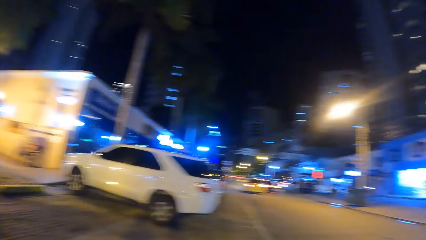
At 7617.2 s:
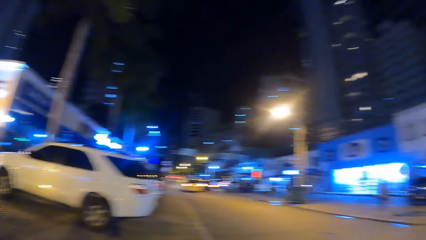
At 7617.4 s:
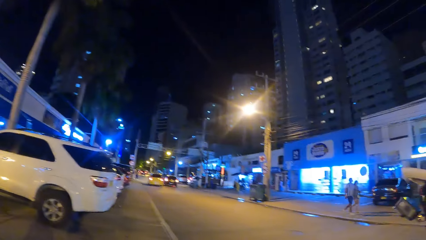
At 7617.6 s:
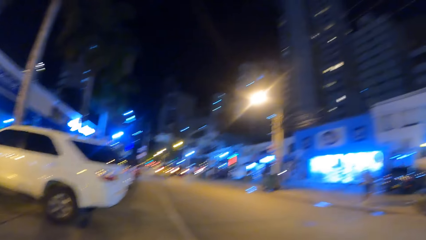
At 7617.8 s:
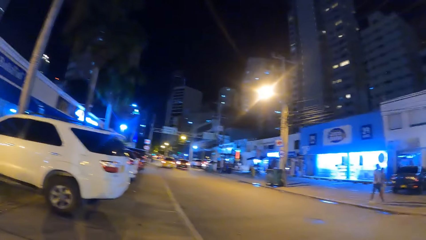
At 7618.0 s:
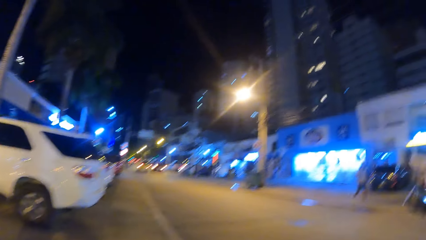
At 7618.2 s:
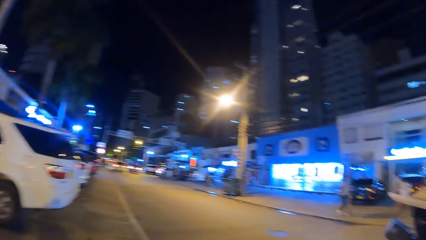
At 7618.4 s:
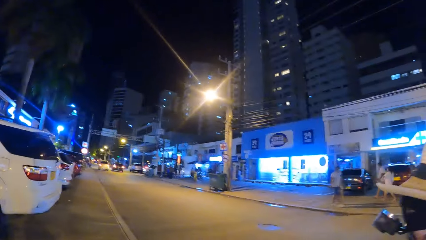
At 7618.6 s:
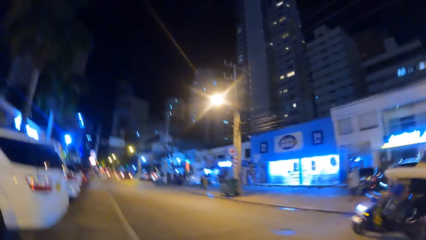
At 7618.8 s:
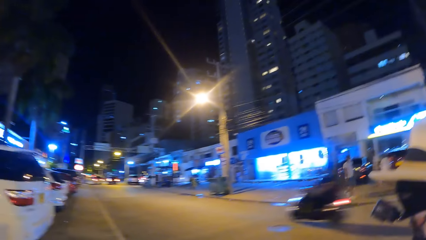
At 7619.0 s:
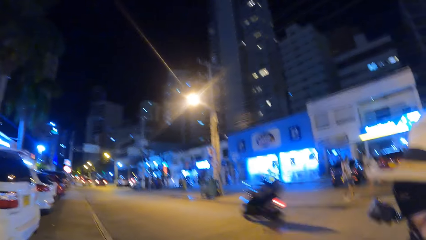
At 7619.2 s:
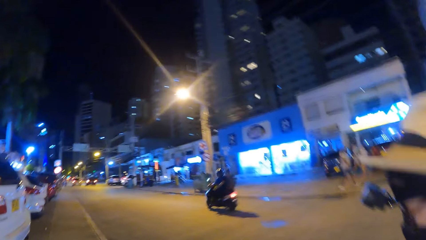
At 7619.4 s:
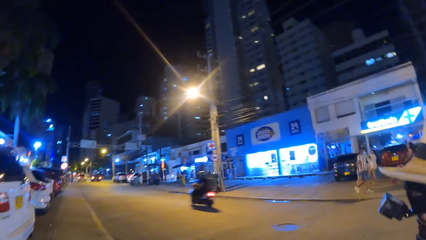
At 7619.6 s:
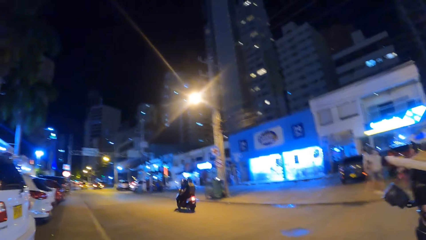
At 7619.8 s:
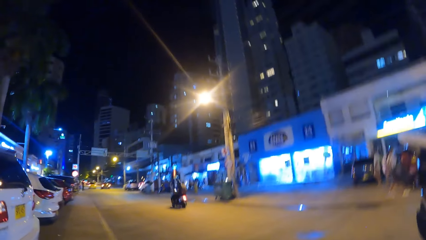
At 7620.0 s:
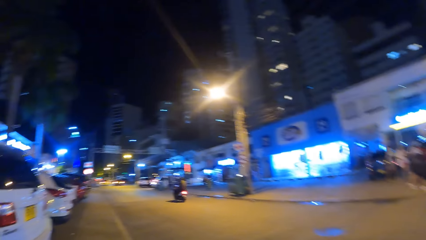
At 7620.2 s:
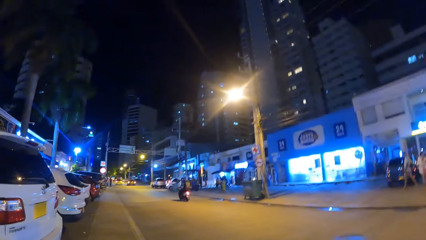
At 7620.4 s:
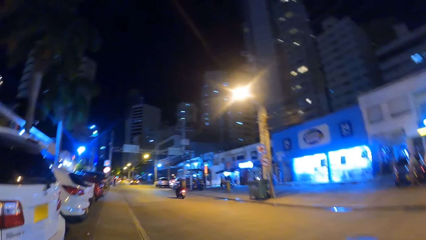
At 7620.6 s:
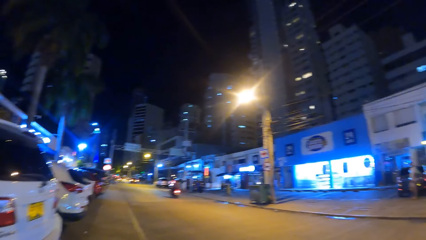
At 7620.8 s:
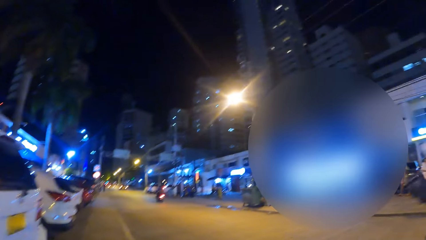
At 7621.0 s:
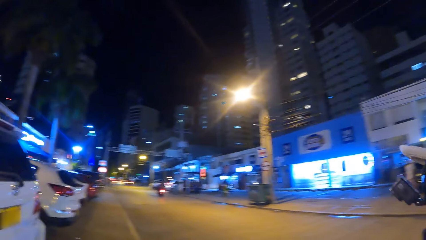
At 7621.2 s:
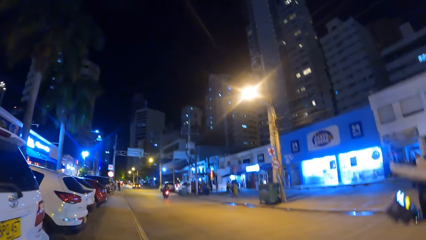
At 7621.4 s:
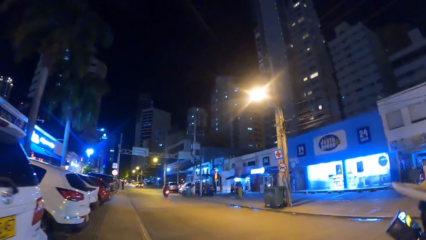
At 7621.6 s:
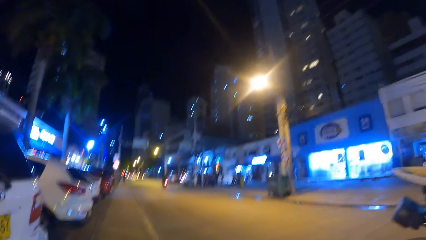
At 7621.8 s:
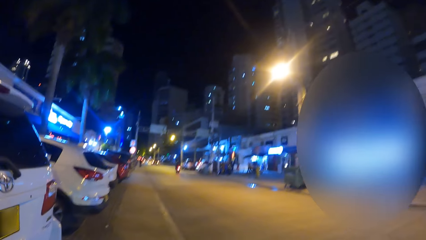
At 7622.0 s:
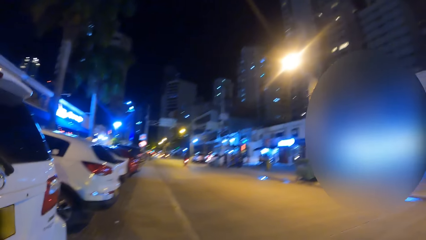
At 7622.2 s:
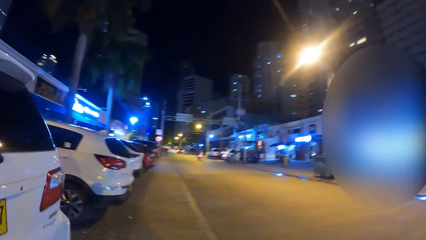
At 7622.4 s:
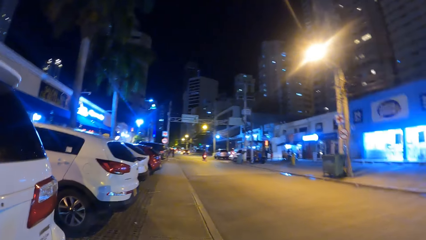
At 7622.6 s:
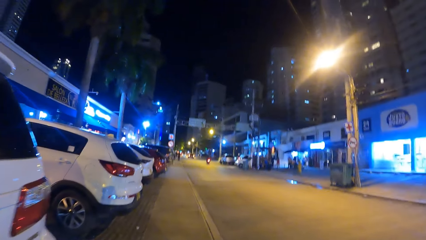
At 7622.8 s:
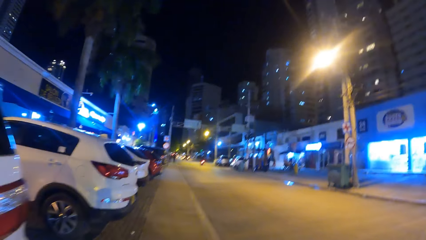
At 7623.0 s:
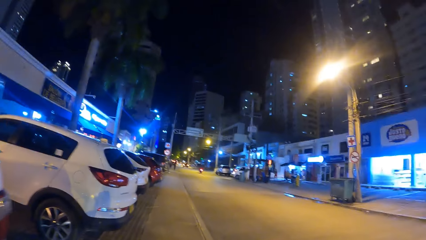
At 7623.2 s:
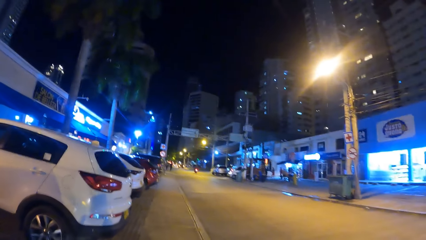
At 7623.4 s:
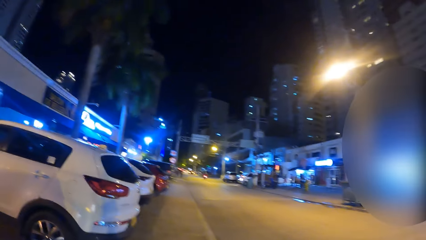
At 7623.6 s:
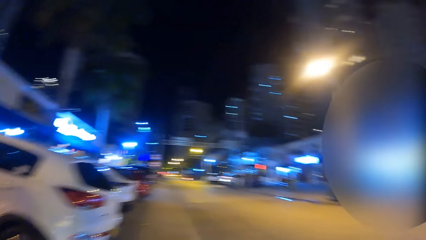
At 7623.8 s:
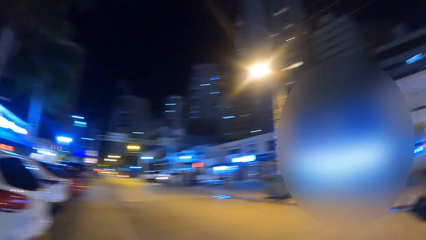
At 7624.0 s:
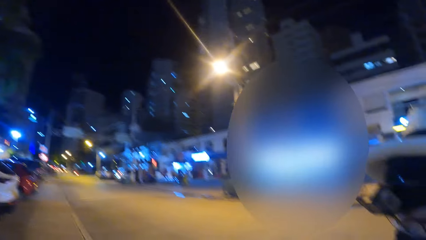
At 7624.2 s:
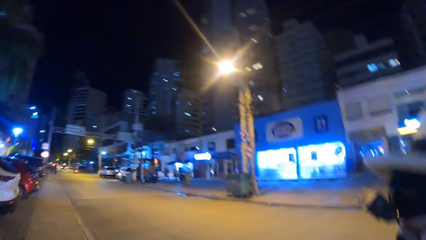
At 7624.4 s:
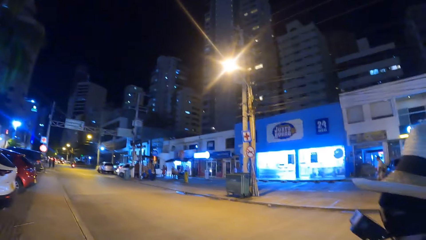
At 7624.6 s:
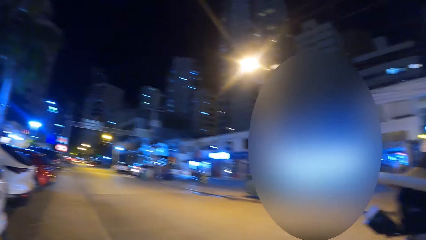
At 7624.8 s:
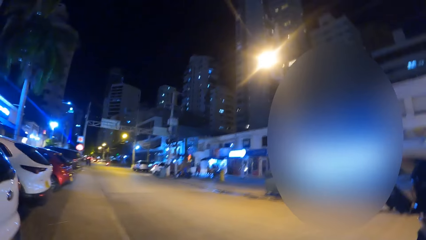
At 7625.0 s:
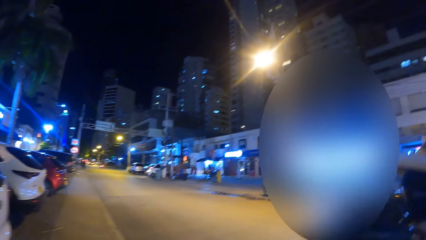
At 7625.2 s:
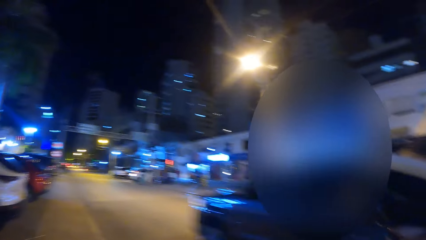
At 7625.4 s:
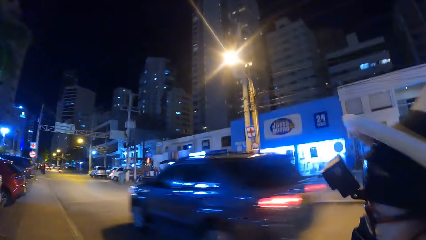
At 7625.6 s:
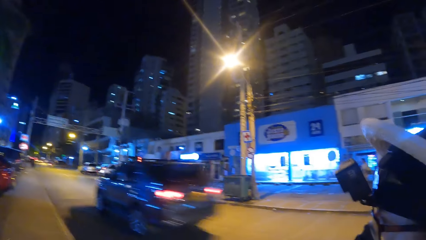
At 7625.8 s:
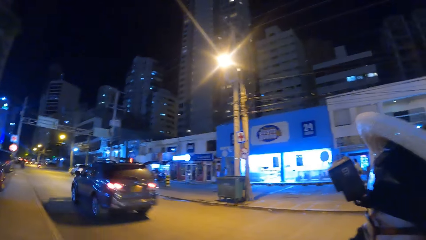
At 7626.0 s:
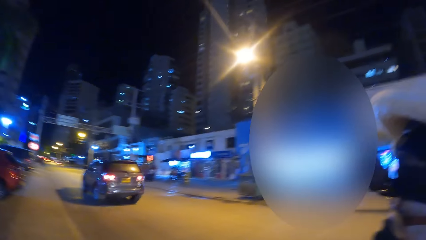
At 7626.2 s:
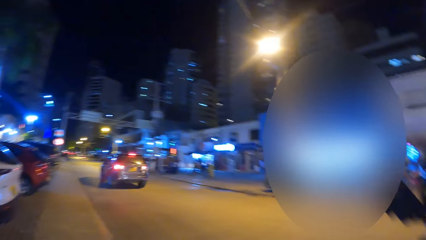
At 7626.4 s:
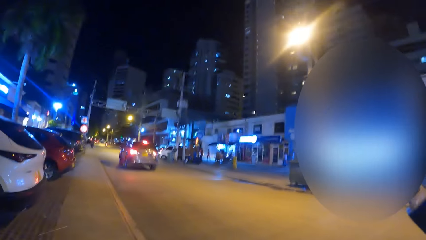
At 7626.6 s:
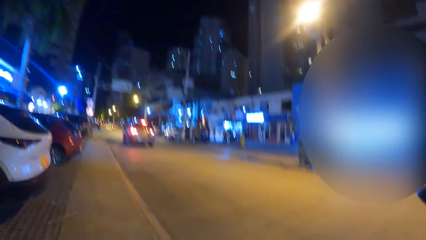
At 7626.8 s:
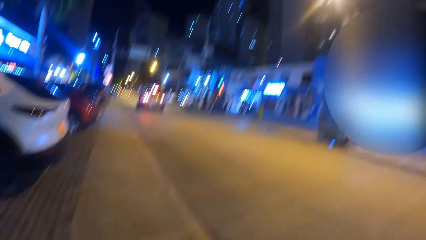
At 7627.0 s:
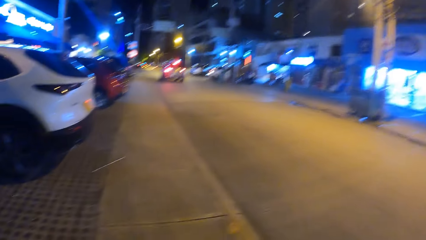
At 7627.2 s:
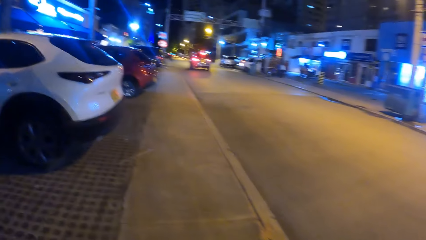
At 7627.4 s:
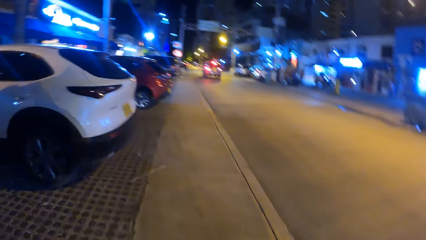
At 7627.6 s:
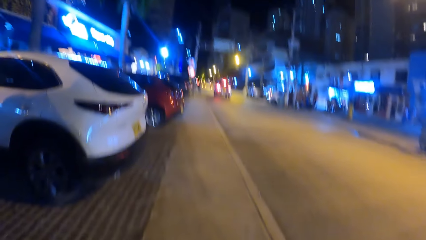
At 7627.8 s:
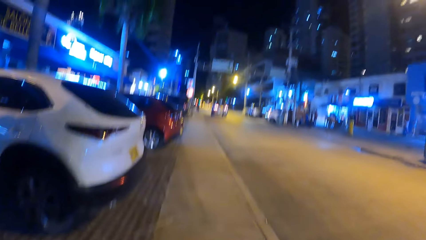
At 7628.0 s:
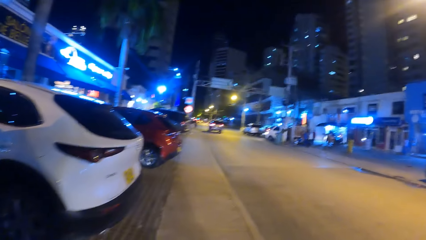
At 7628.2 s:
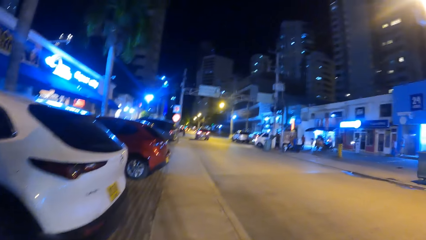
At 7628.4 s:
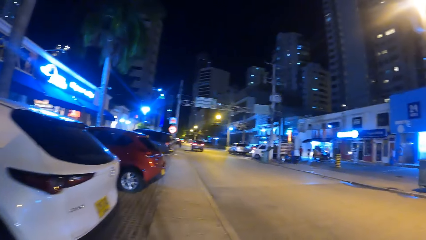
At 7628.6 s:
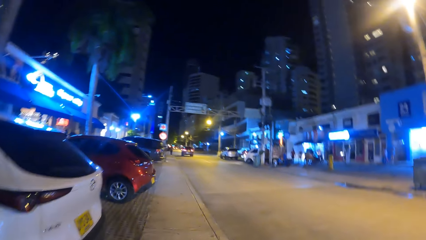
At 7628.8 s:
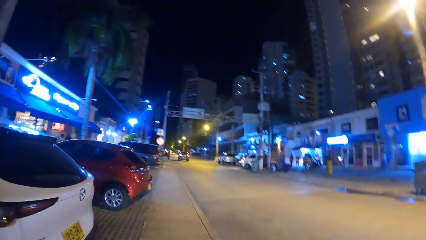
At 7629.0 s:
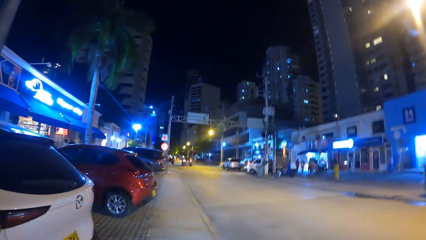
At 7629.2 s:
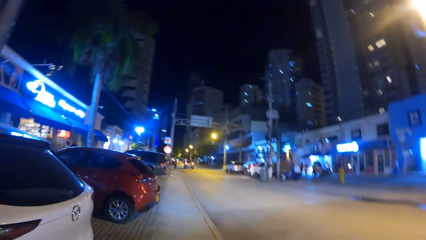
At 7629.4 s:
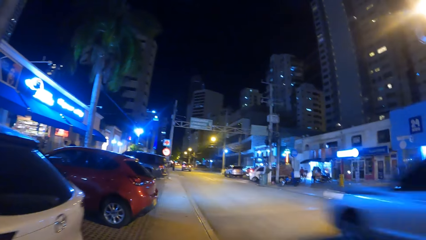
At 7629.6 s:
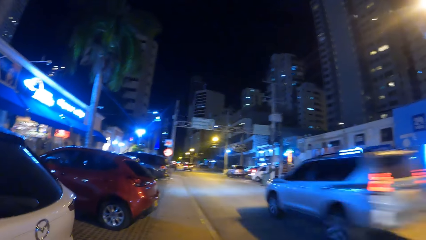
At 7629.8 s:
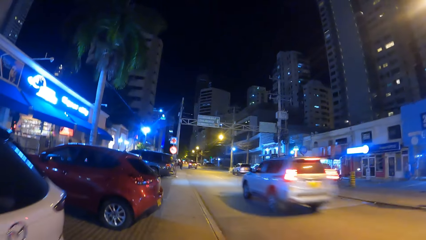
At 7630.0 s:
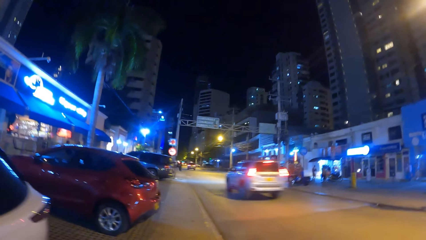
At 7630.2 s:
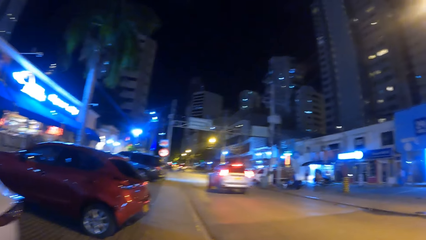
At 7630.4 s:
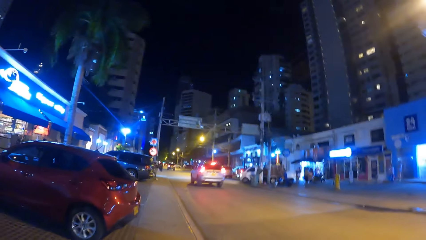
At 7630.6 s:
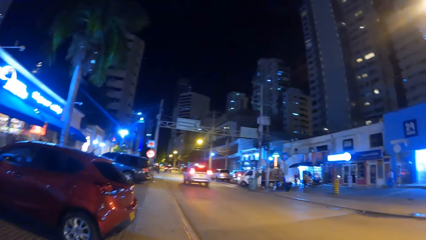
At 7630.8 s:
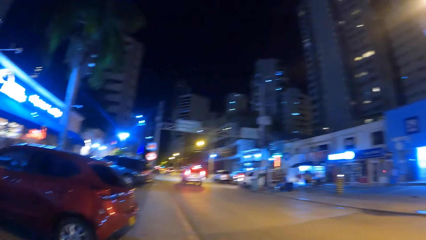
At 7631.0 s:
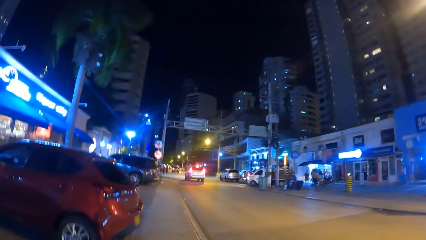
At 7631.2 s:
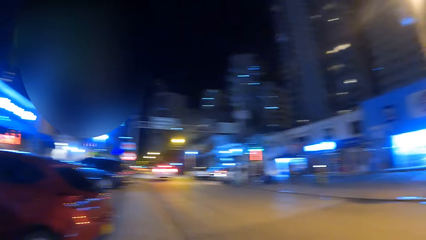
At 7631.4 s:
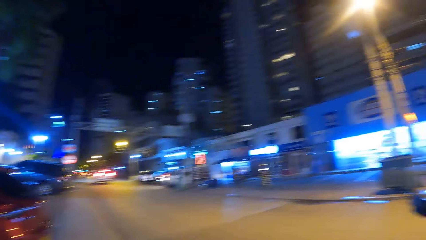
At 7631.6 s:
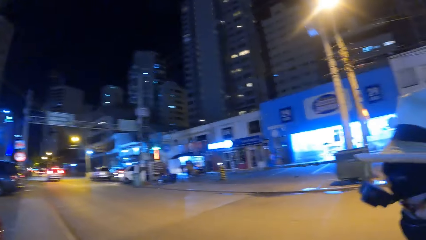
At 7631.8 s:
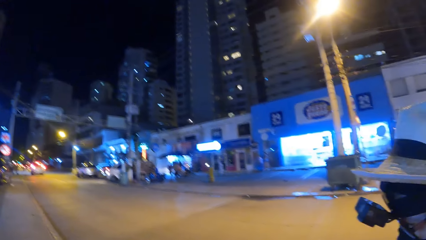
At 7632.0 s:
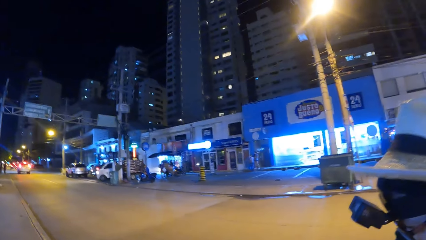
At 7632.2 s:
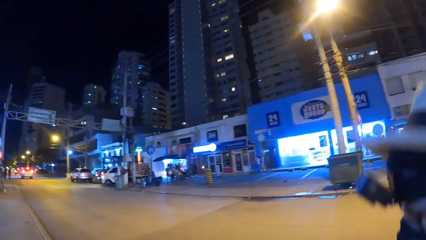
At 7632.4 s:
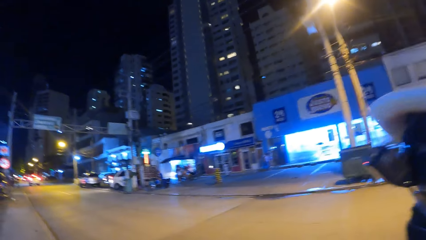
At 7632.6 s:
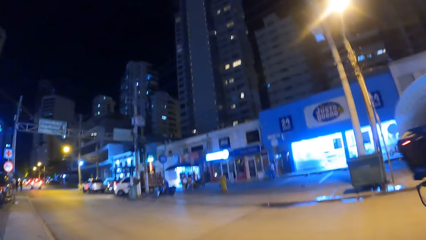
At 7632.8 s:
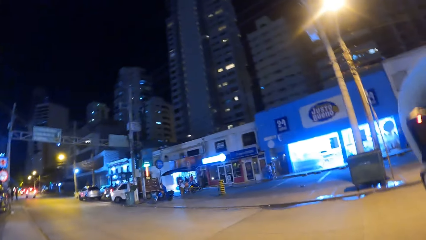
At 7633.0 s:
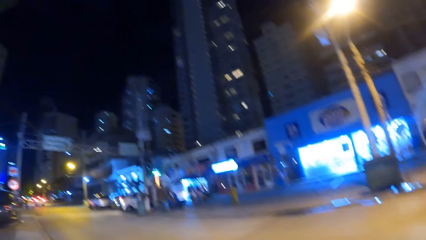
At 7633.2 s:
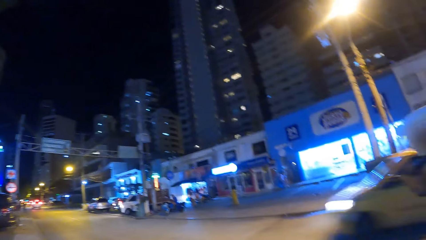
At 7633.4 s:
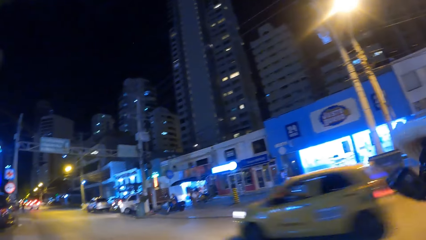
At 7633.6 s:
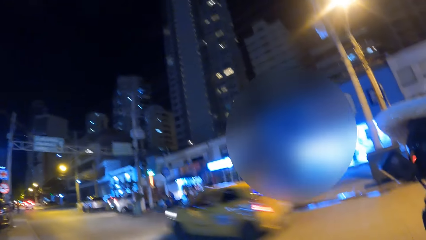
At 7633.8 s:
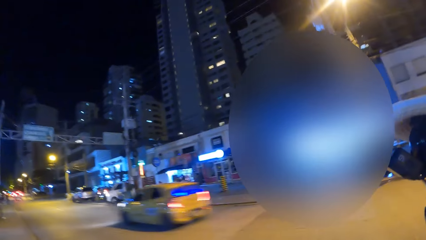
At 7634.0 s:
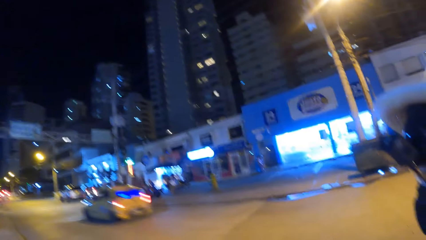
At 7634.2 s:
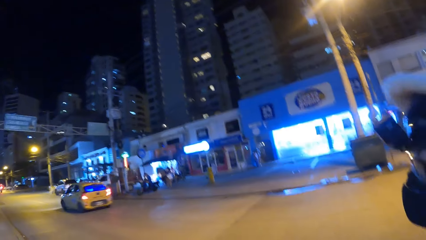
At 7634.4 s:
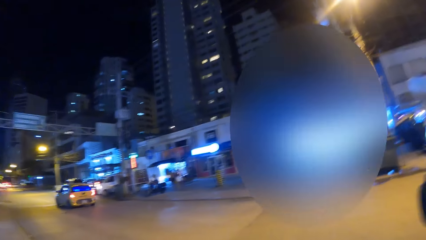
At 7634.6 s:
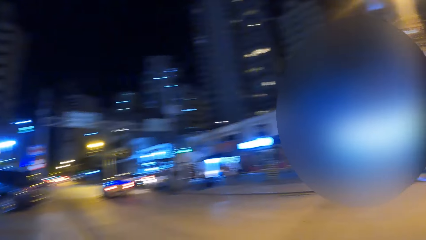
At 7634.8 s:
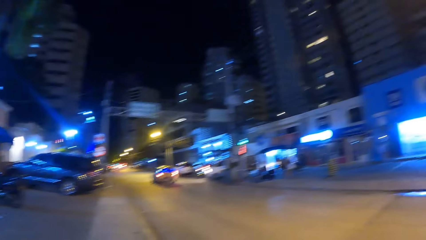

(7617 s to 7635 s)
The camera wearer looks left. They look forward. They look right. They converse with a person. They look forward. They look right. They converse with the person. They look right.
